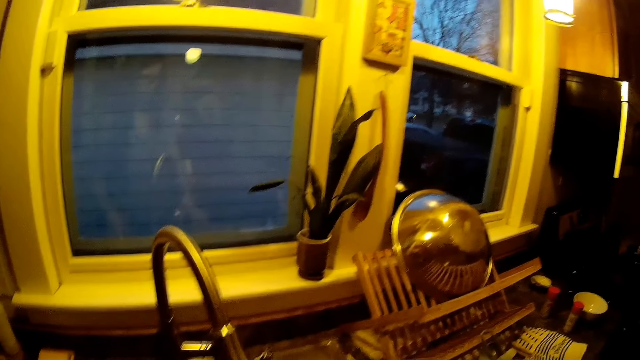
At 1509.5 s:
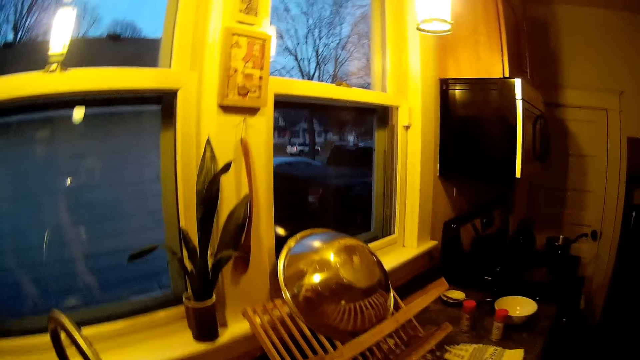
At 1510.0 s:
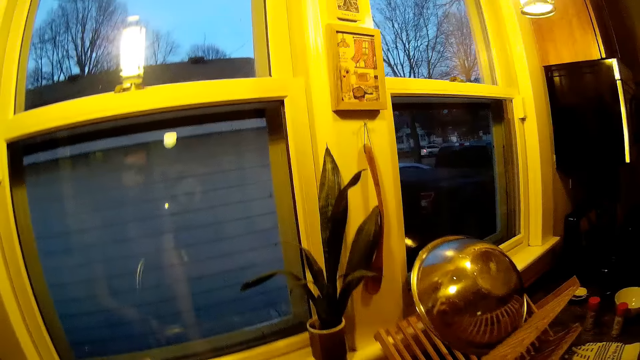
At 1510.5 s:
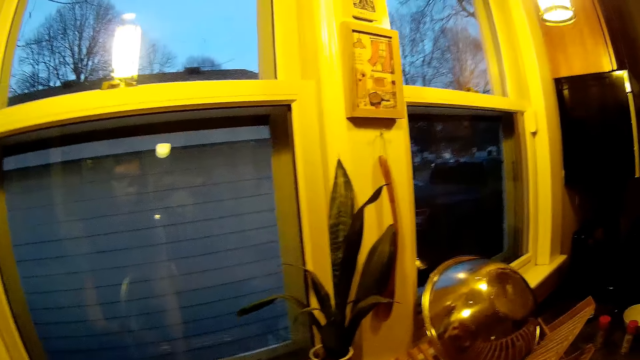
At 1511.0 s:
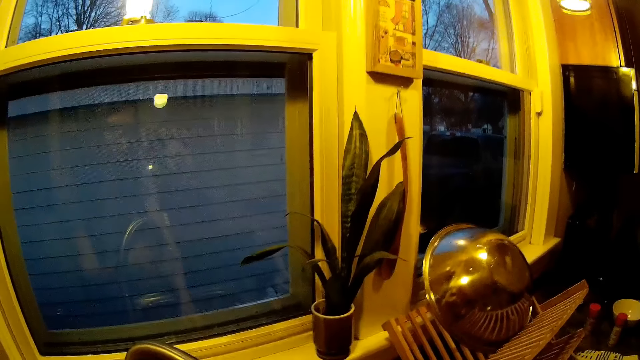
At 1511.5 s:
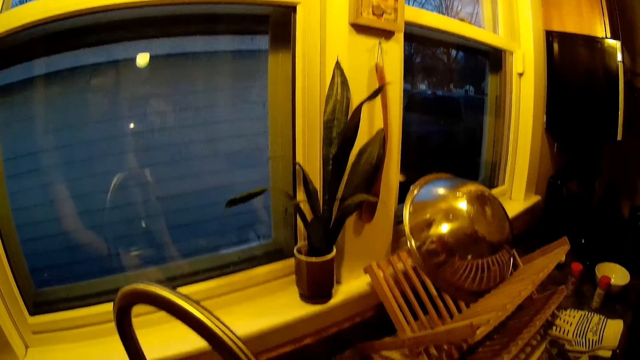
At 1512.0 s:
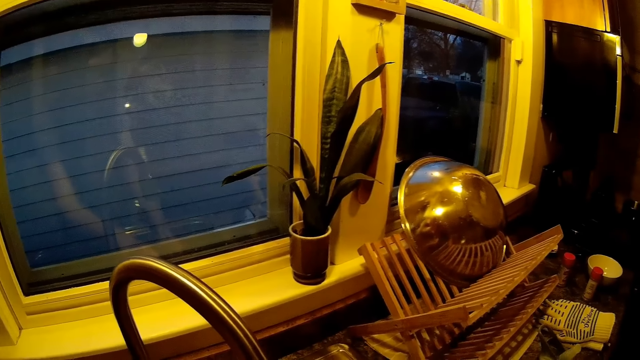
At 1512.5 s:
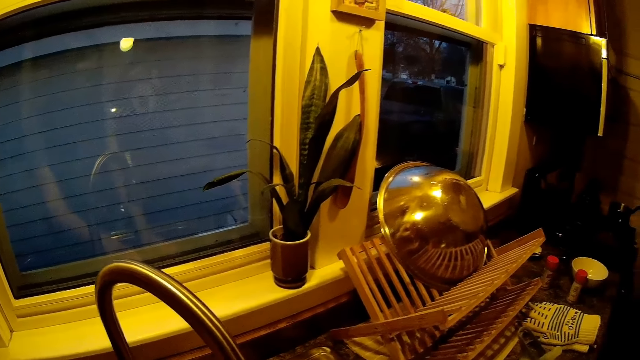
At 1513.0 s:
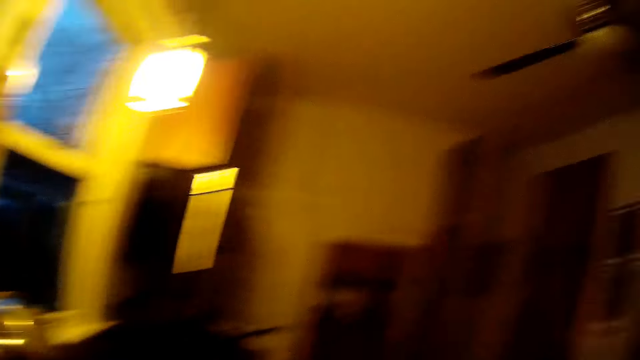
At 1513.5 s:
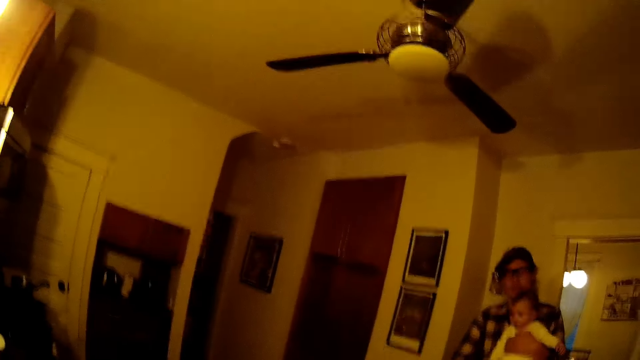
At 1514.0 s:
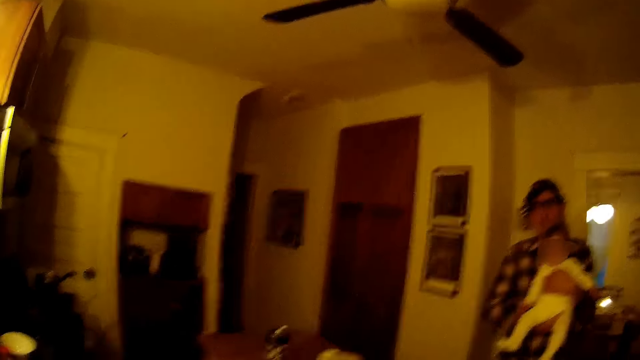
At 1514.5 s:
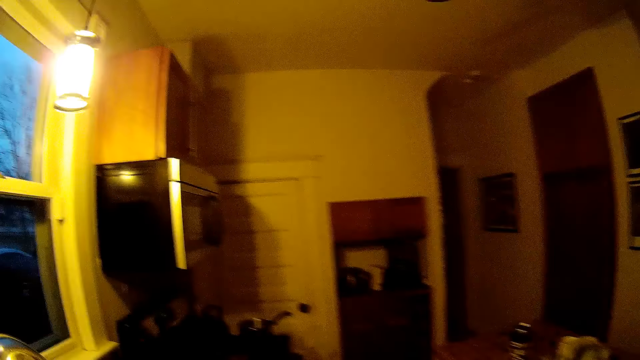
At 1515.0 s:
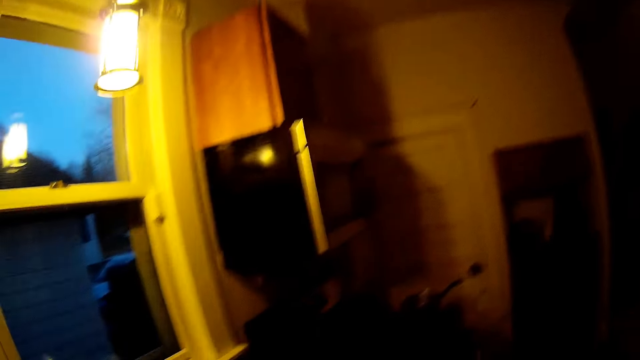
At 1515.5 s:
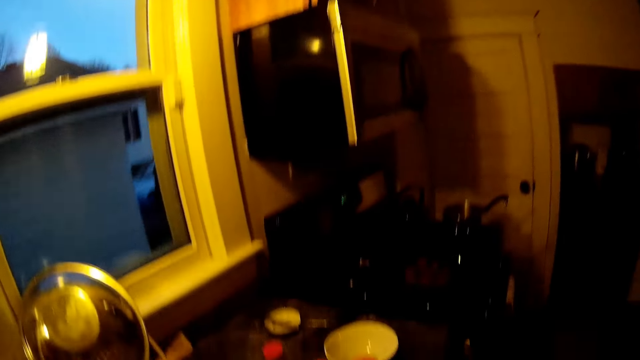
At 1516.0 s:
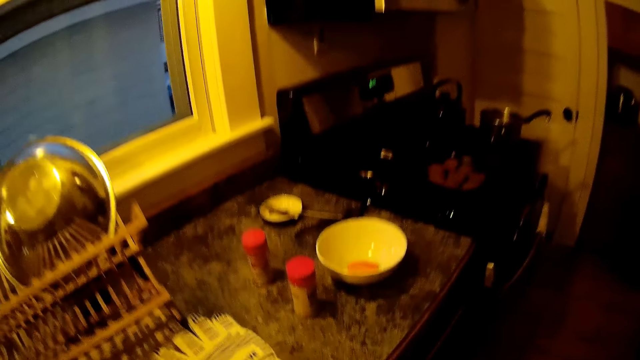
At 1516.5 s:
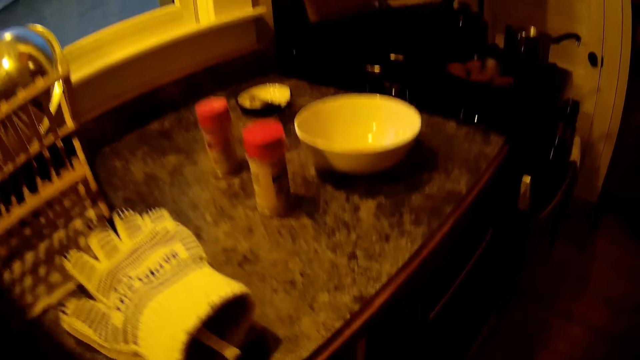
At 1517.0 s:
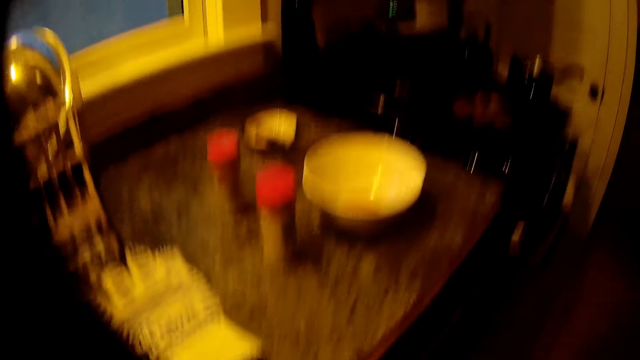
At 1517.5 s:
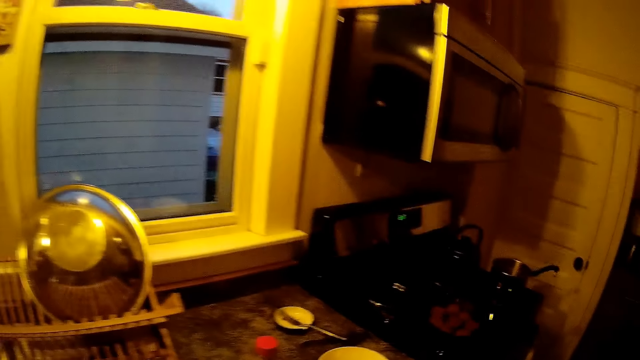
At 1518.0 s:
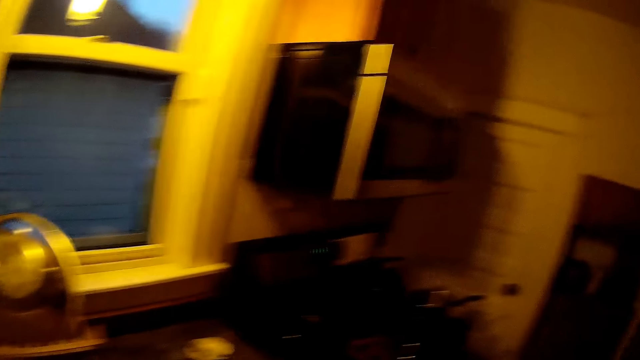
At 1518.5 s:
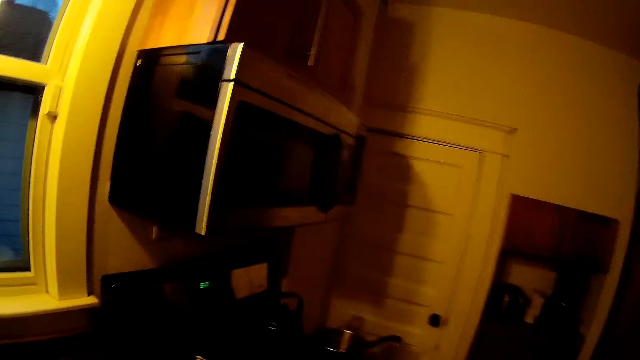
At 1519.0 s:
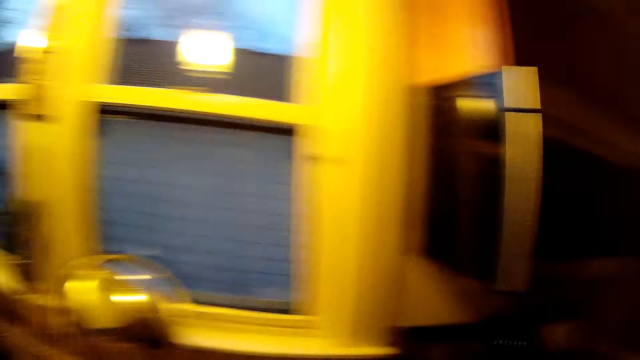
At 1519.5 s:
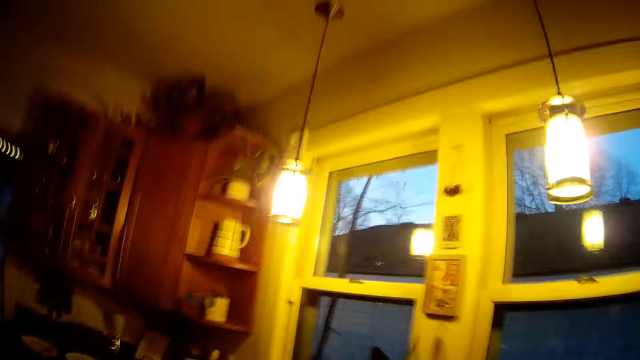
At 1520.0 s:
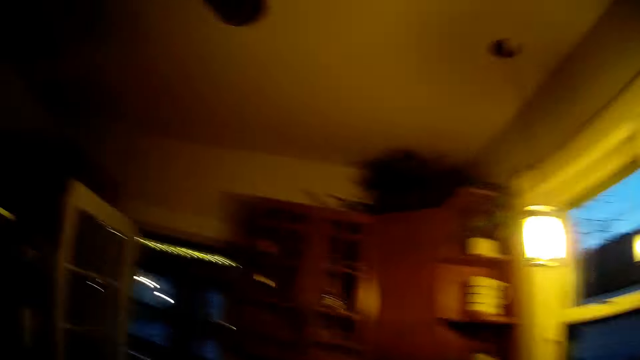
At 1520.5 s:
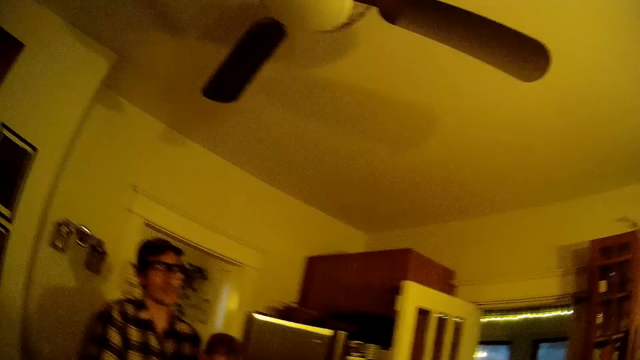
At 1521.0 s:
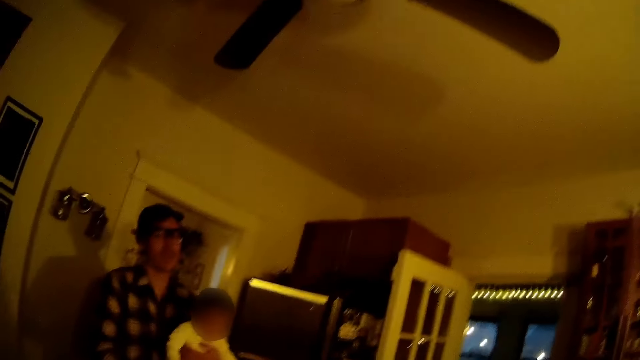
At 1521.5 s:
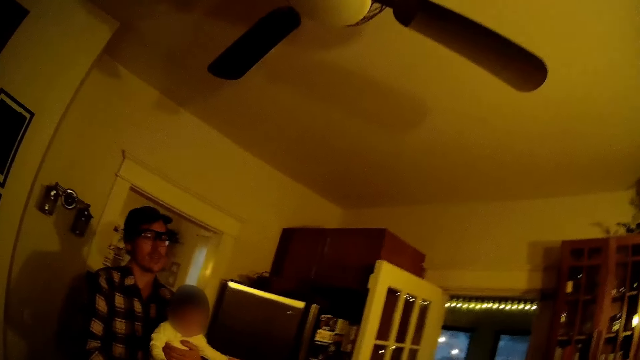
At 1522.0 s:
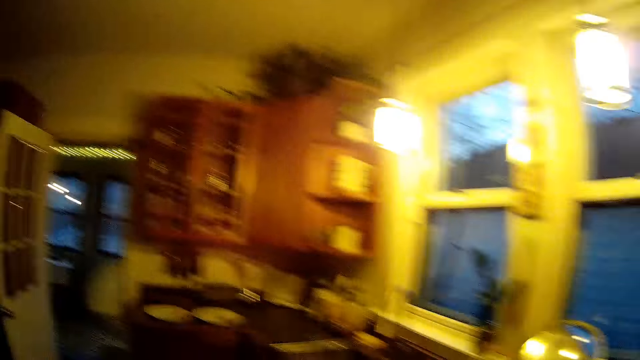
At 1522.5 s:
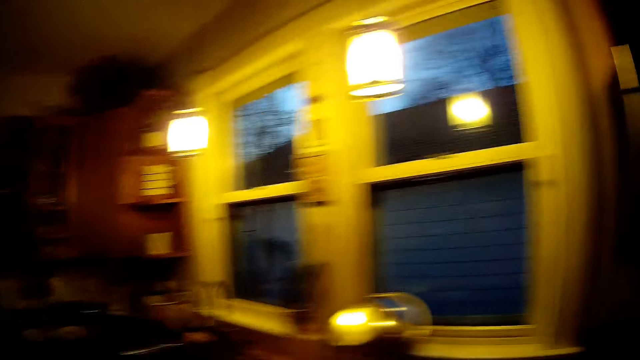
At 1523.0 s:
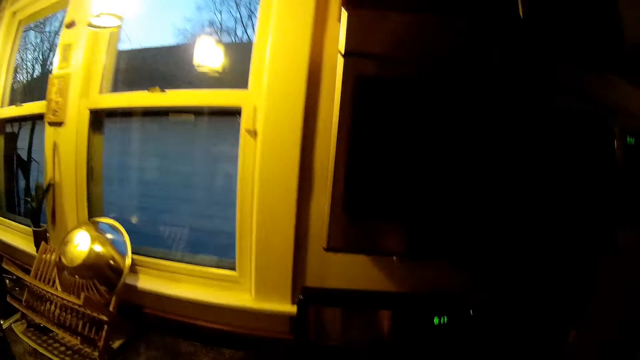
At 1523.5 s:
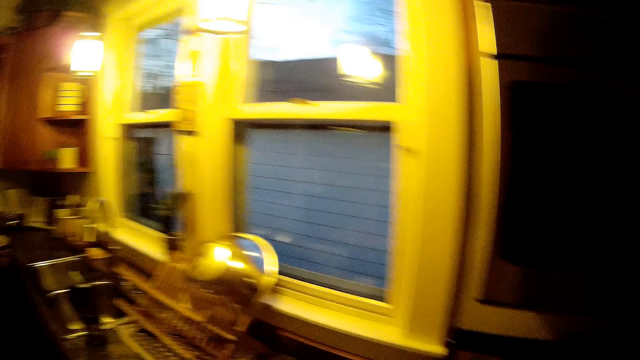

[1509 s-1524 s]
The camera wearer turns the tap on with her right hand. She walks towards the counter. She looks around the room.

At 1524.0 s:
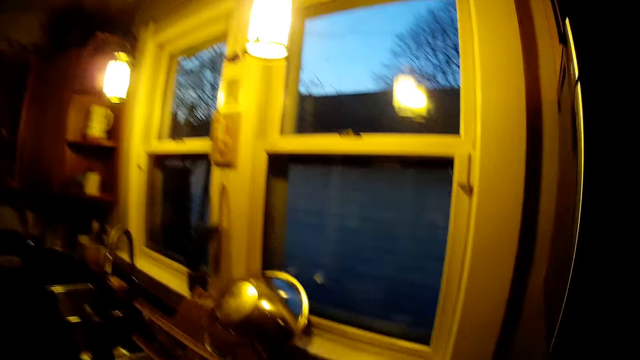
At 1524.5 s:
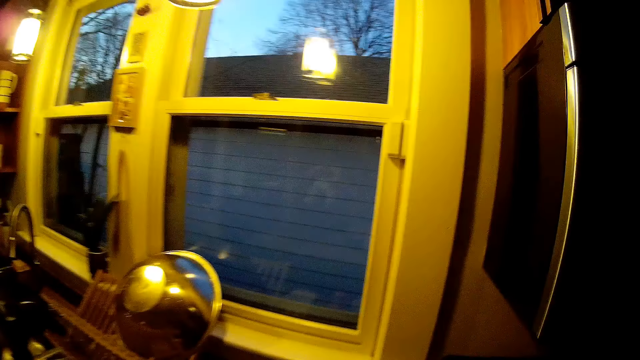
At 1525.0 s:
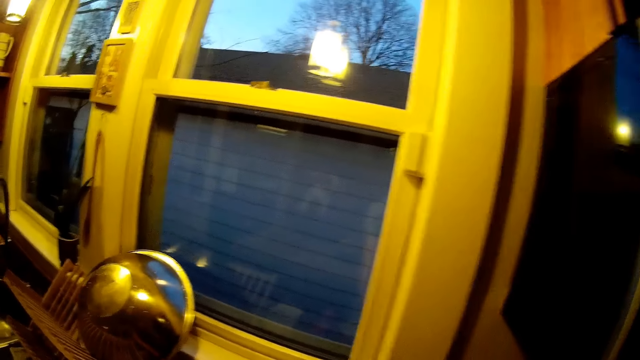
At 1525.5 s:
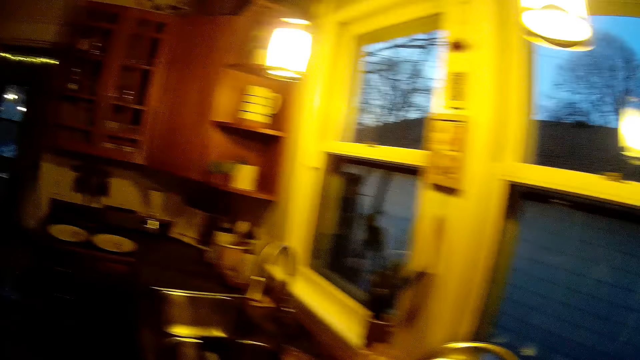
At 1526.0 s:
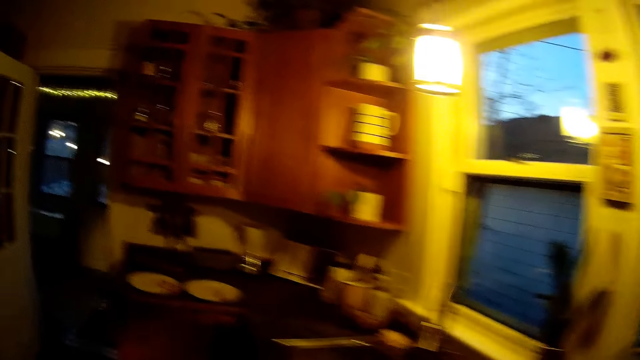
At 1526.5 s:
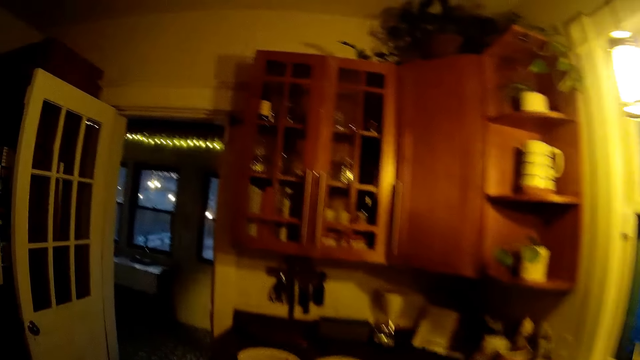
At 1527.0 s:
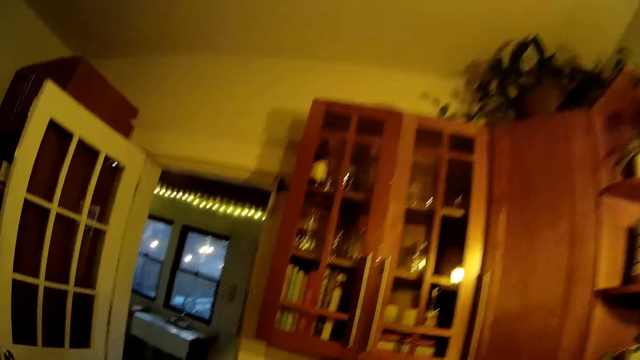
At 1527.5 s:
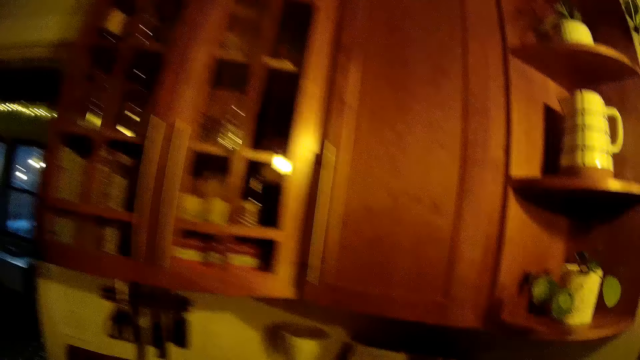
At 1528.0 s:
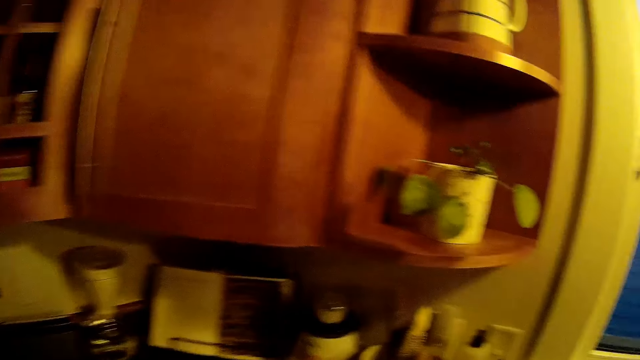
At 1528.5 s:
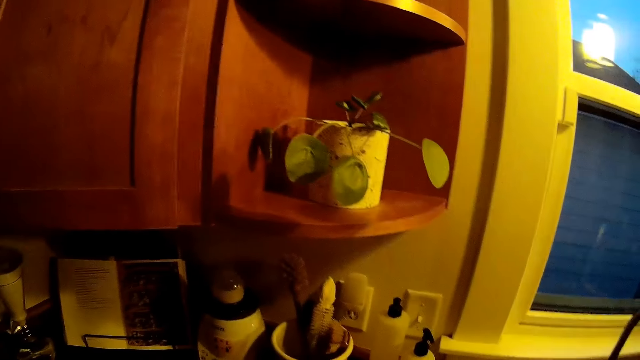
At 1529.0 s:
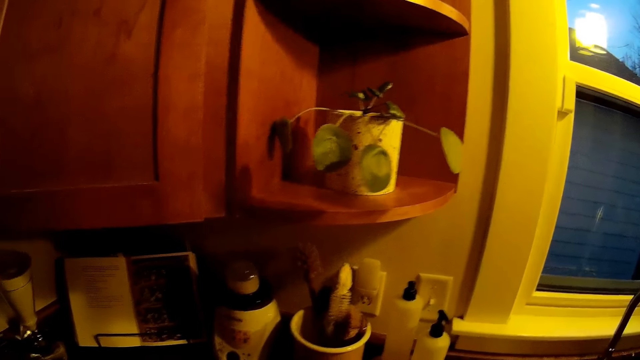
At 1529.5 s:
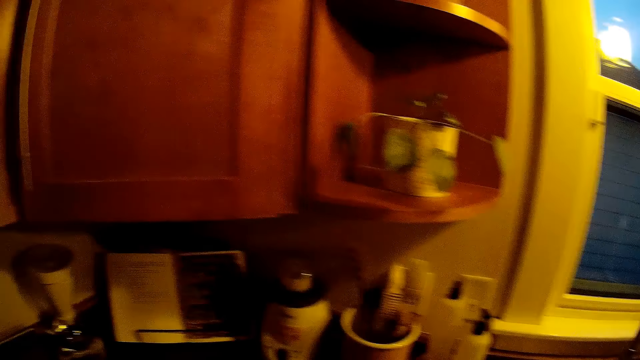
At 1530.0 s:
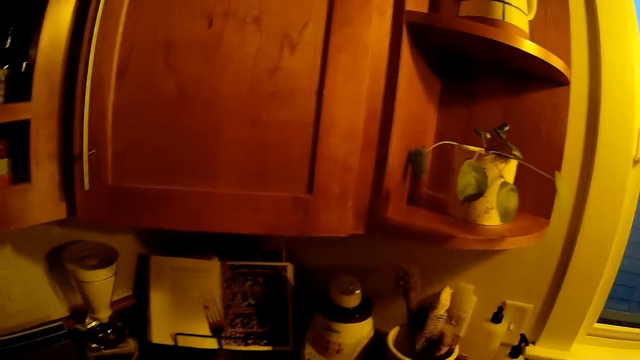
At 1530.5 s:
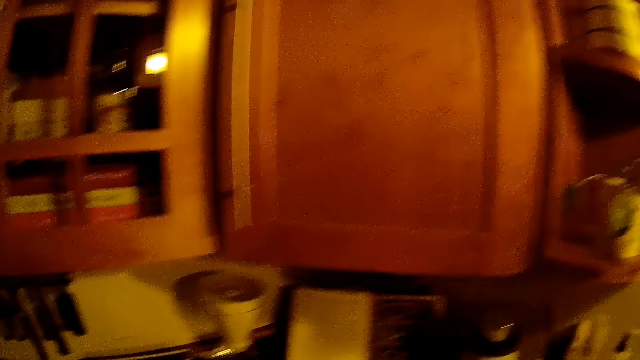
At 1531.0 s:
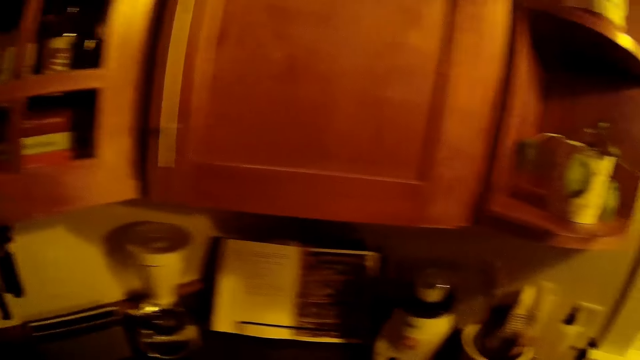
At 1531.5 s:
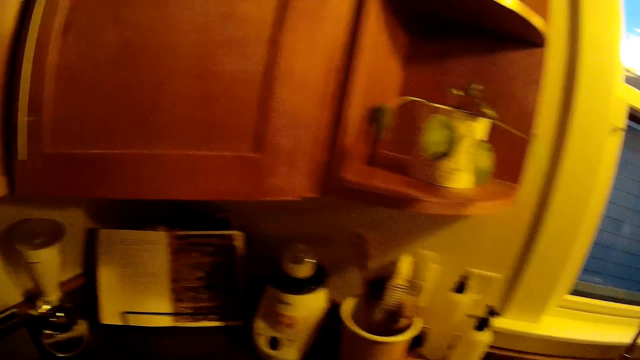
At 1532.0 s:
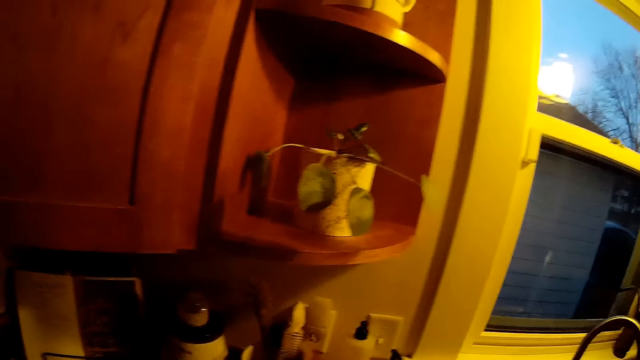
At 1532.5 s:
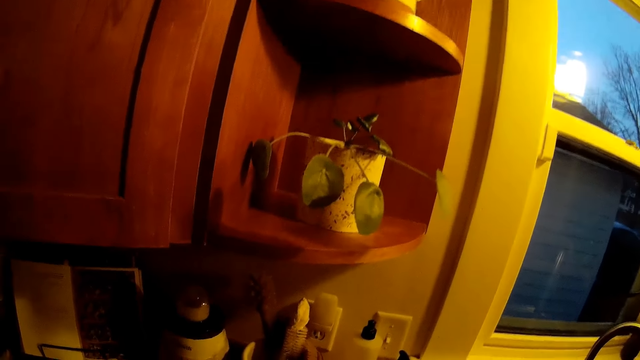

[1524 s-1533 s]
The camera wearer walks towards the cabinet. She raises a fork in her right hand over the kitchen countertop.
